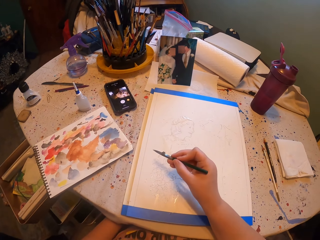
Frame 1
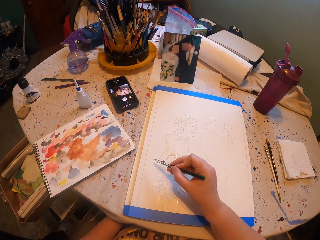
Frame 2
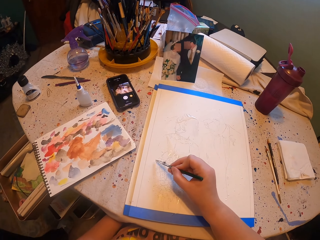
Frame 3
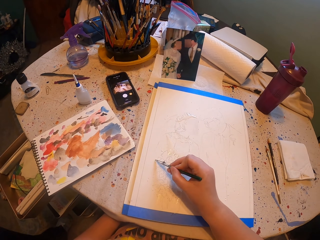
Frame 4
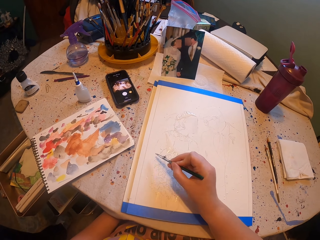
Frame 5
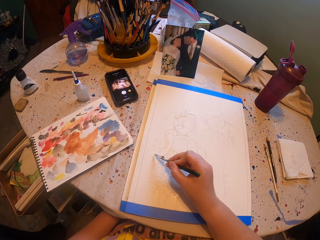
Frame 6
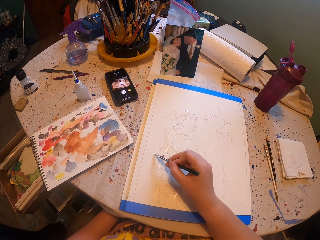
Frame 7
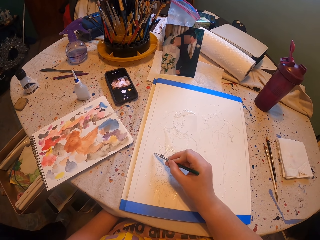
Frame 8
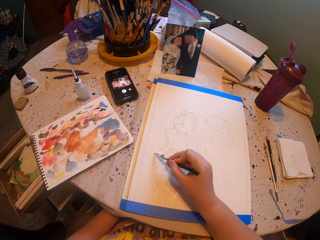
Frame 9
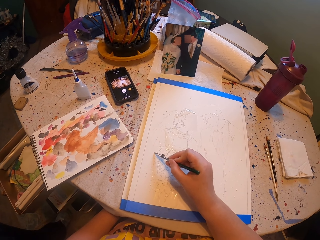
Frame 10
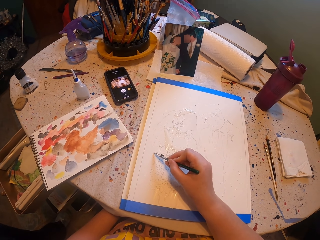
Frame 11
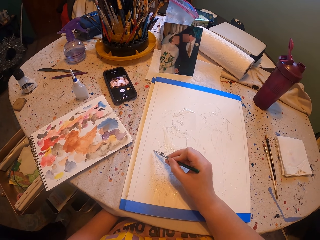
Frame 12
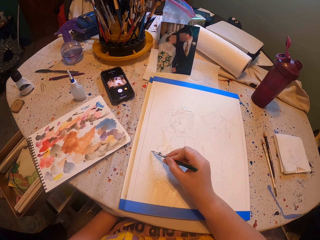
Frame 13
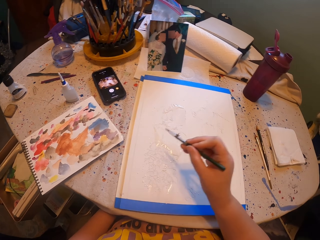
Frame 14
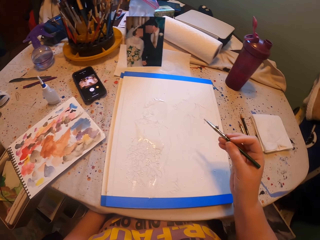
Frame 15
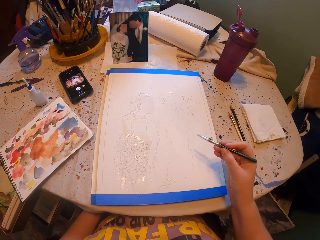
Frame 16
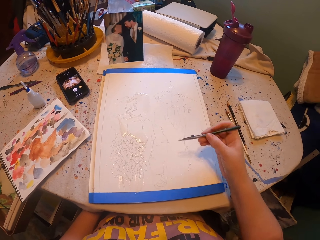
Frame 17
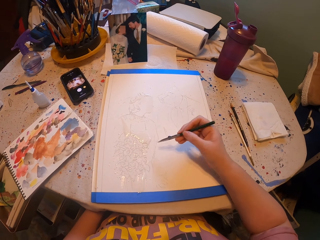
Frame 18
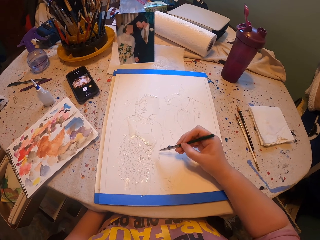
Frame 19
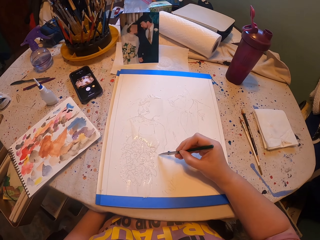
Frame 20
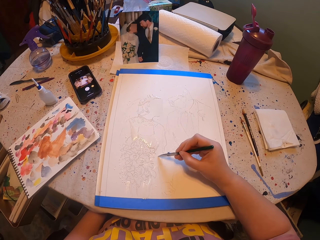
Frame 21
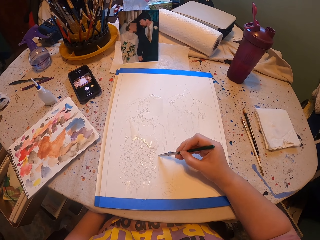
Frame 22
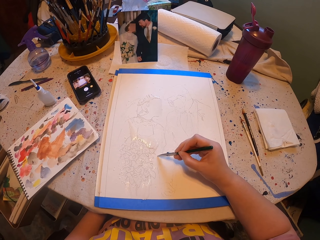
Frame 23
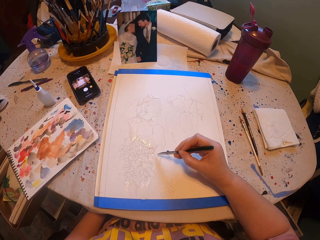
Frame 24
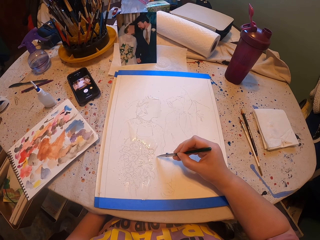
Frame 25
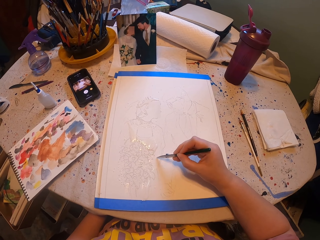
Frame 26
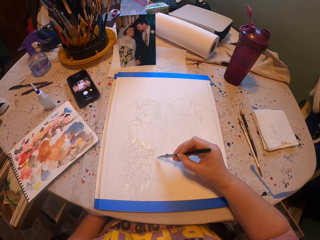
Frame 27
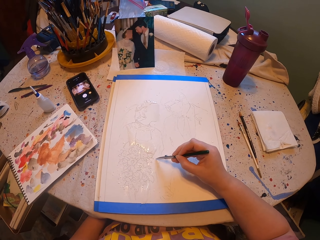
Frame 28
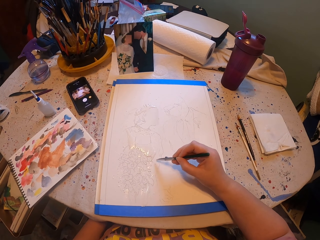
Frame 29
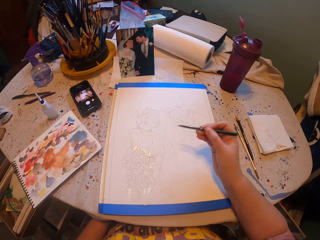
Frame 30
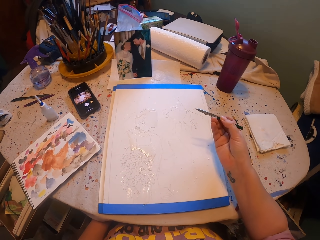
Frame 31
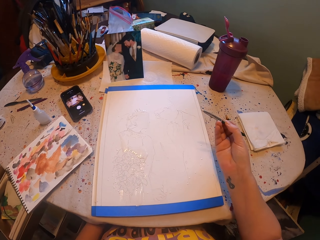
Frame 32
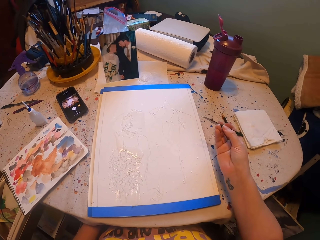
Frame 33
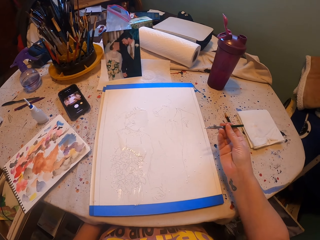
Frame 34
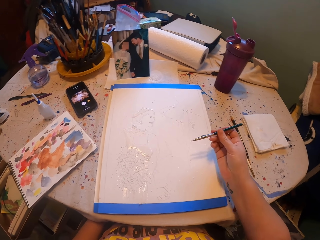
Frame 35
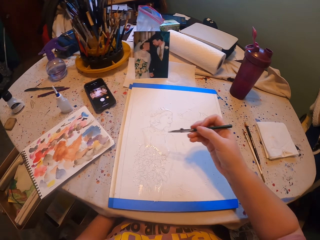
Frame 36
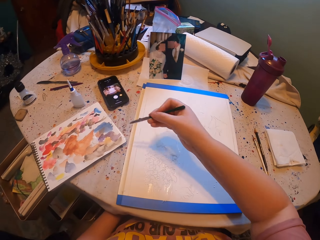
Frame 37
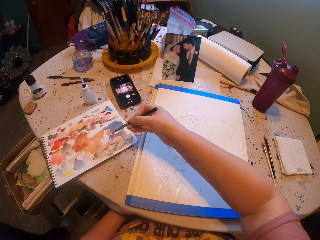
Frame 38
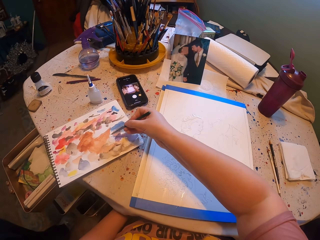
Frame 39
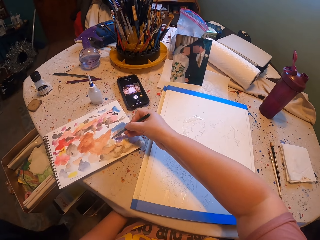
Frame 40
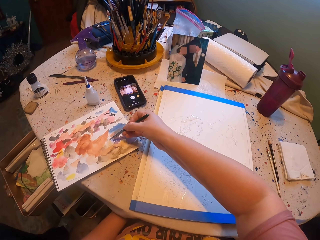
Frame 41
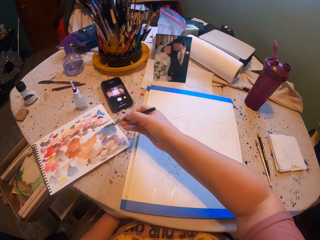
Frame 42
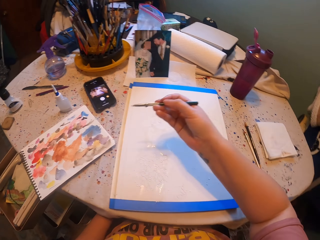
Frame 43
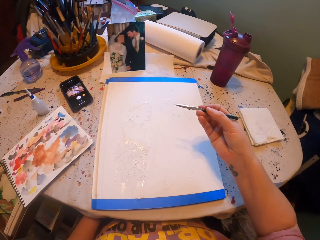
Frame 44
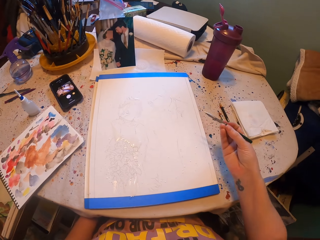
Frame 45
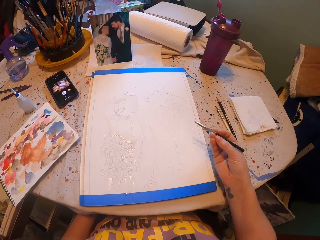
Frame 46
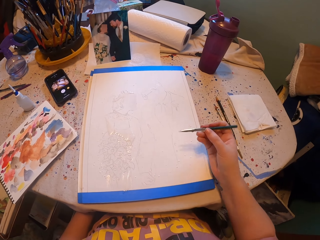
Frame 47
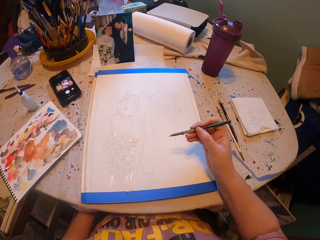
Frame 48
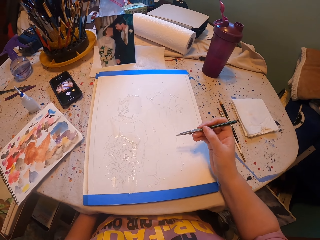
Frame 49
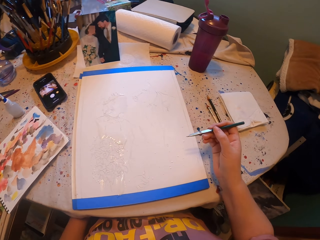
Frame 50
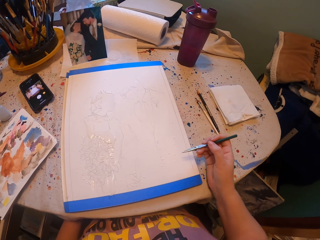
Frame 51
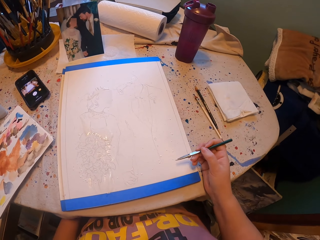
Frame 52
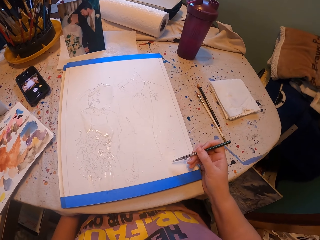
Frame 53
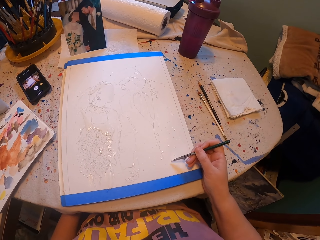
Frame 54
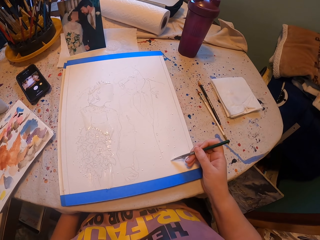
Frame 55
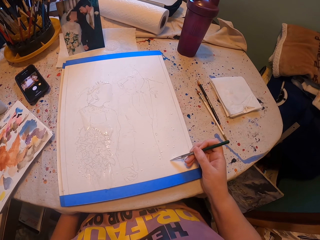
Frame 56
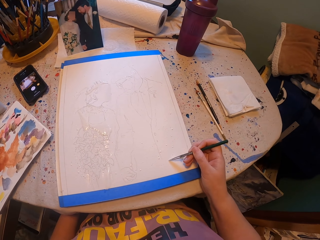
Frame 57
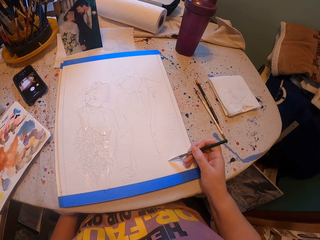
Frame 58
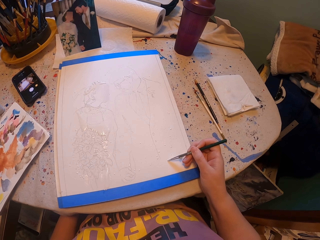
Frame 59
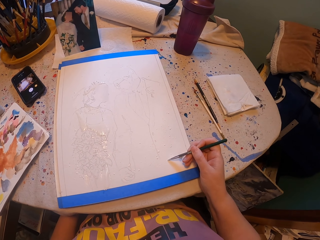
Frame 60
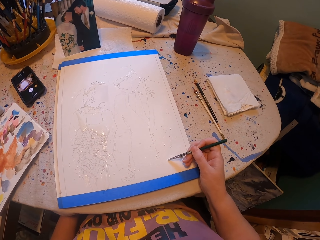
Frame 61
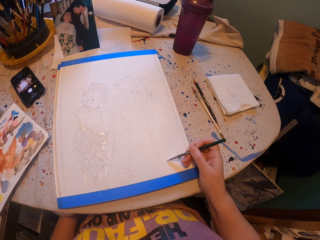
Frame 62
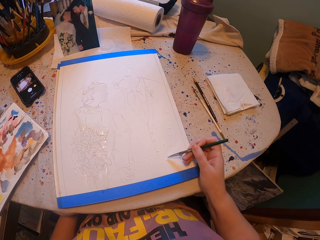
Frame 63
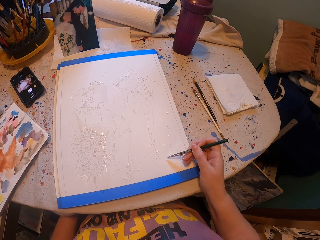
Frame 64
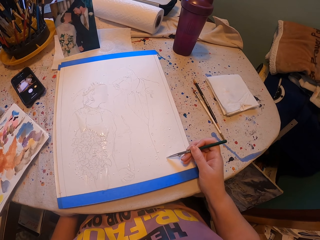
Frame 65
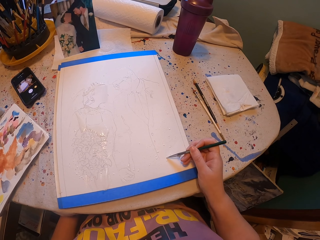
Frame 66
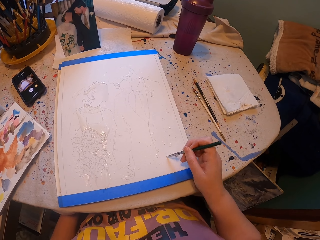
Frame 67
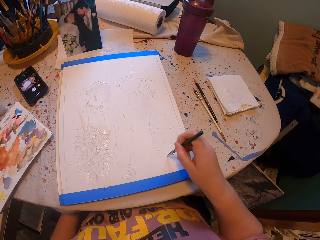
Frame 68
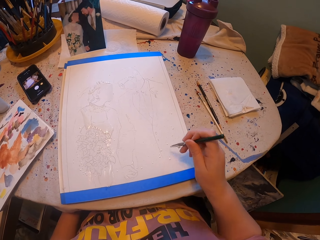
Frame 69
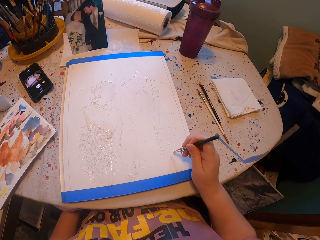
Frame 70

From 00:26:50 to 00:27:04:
The camera wearer paints a picture with a pen brush. They rub the pen brush on the ink paper. They paint the picture with the pen brush.

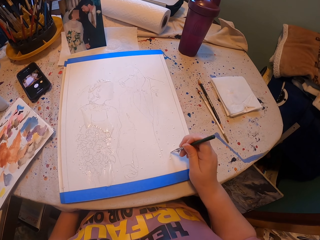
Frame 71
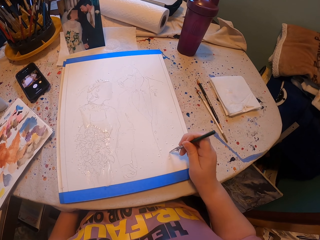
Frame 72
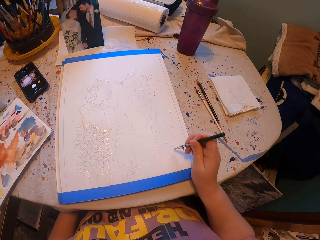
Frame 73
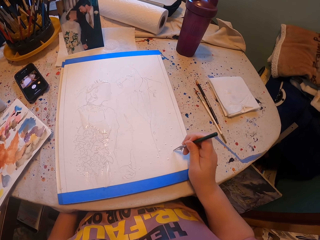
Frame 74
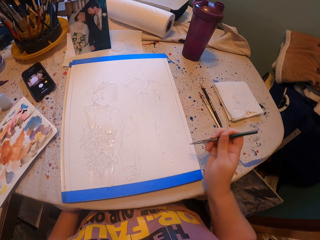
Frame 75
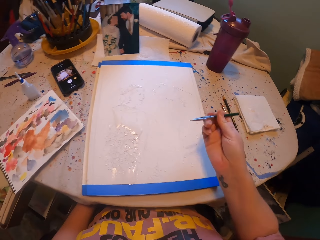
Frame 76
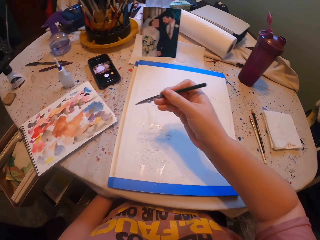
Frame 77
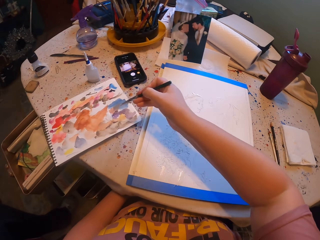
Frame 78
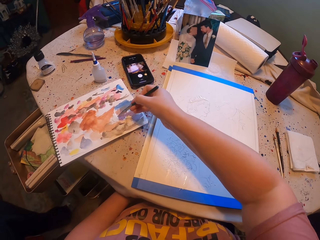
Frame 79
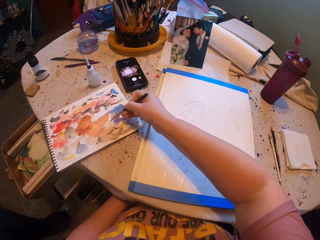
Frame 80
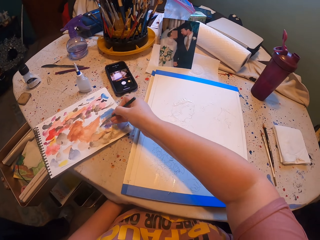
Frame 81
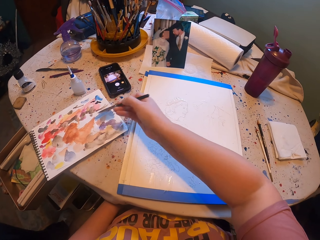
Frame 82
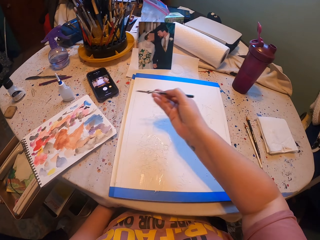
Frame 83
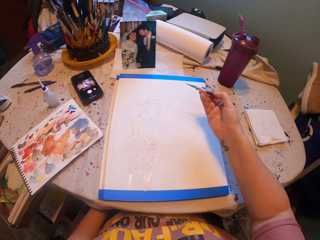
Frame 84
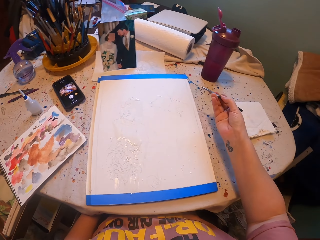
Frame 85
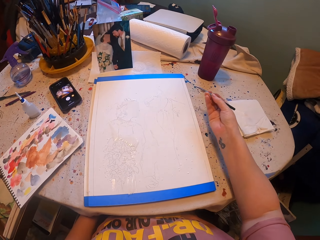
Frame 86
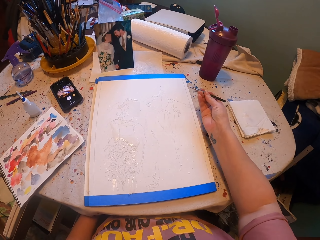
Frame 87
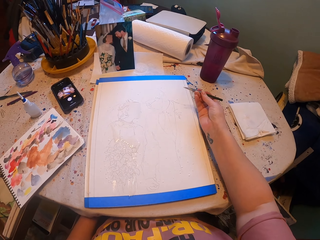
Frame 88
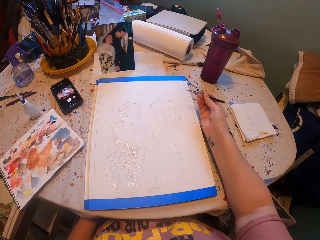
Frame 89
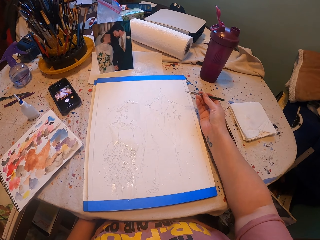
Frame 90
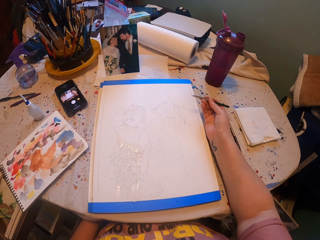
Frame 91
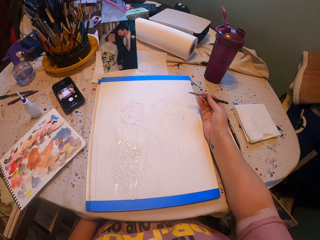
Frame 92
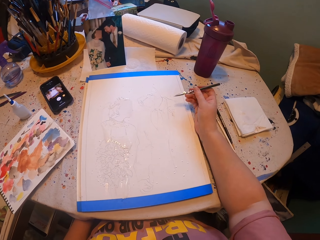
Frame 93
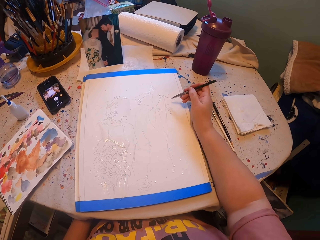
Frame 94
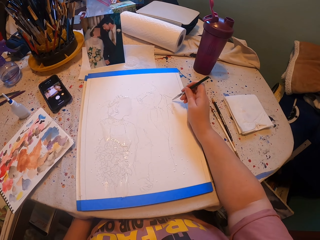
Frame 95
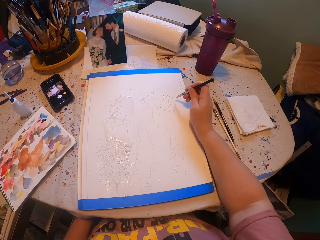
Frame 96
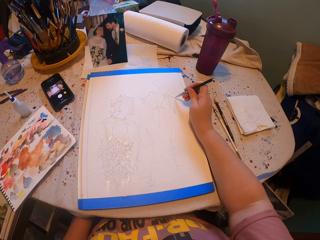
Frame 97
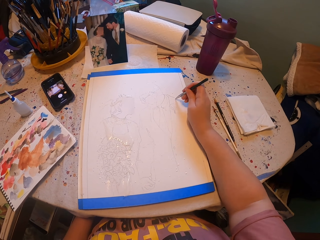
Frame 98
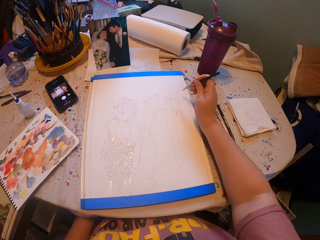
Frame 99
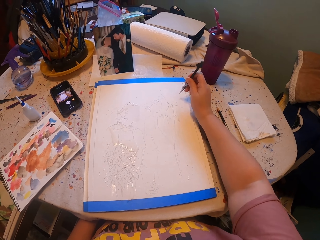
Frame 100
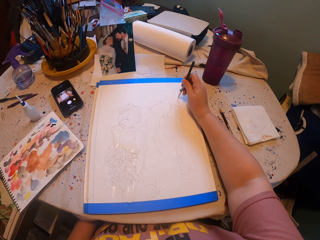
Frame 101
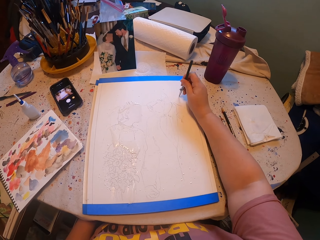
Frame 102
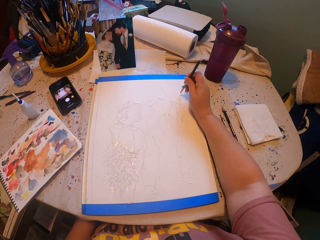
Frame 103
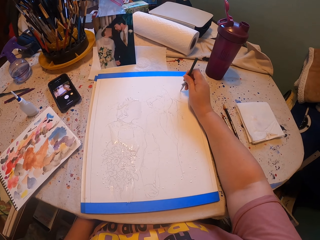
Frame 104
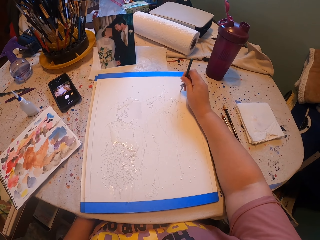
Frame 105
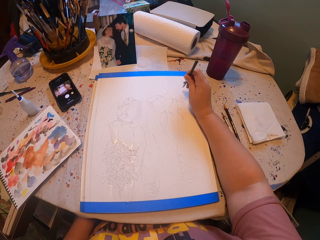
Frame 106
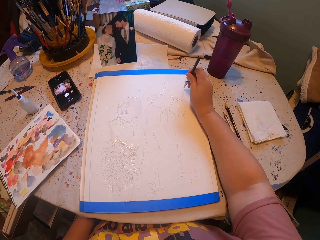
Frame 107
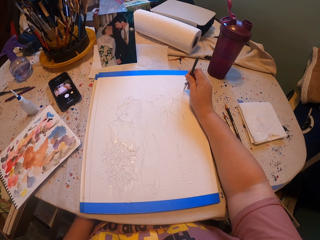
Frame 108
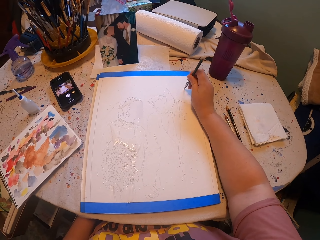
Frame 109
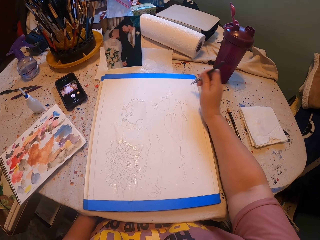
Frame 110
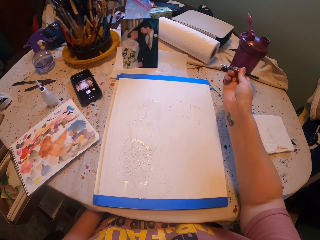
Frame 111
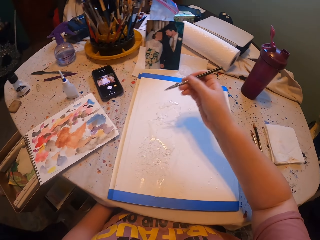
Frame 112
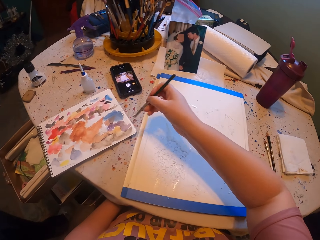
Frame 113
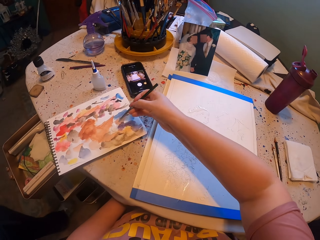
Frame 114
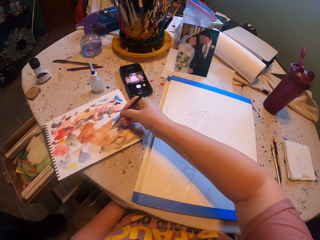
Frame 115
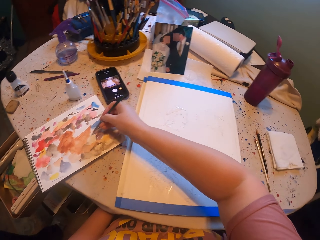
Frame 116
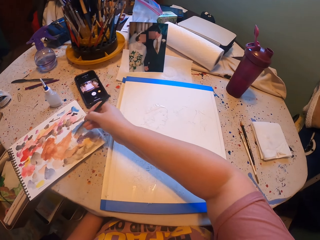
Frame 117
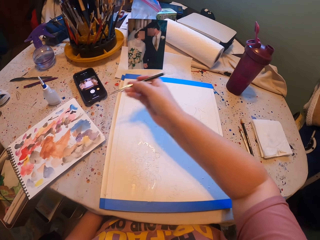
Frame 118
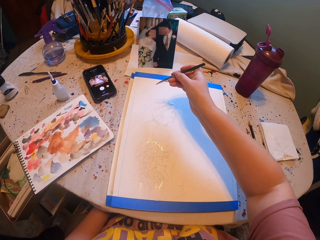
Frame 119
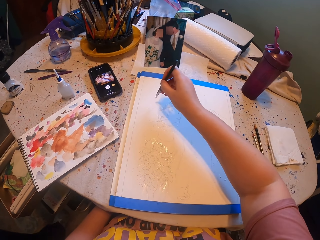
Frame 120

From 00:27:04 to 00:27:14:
The camera wearer rubs a pen brush on the ink paper. They paint a picture with the pen brush. They rub the pen brush on the ink paper.
